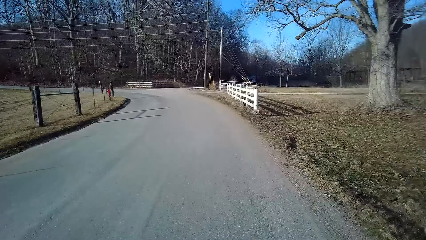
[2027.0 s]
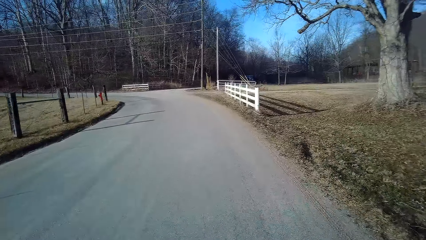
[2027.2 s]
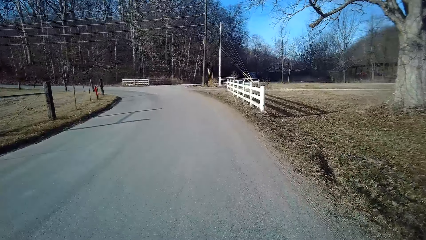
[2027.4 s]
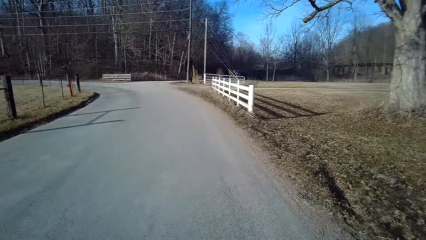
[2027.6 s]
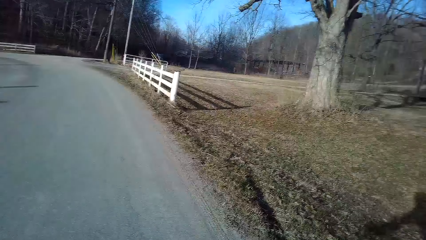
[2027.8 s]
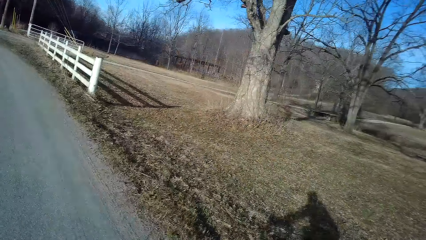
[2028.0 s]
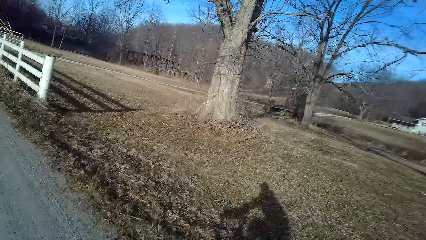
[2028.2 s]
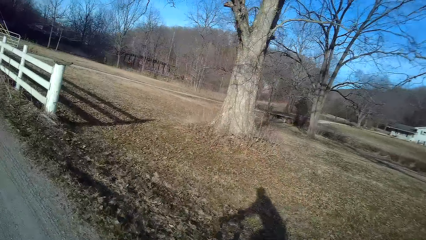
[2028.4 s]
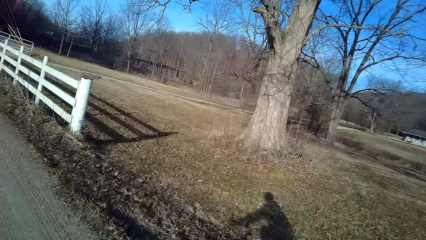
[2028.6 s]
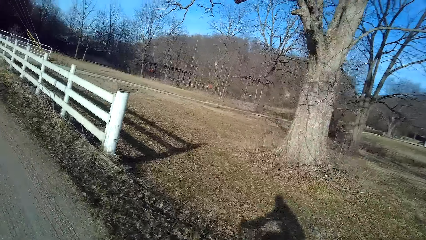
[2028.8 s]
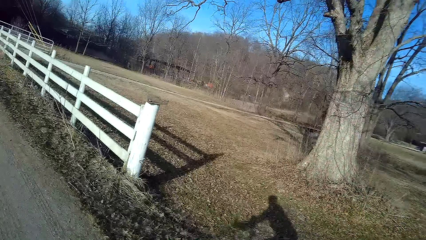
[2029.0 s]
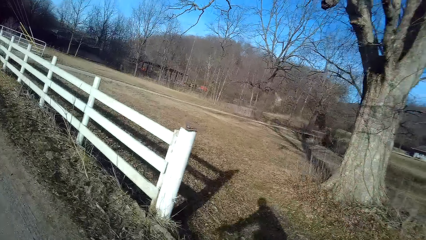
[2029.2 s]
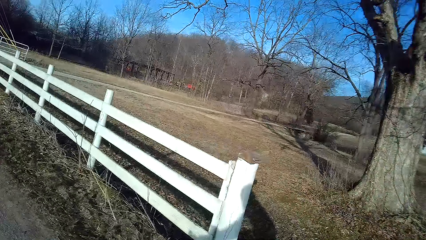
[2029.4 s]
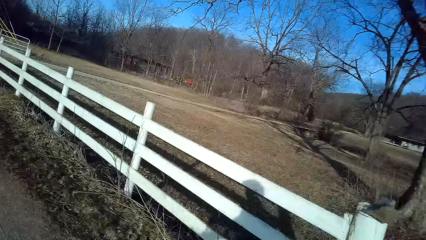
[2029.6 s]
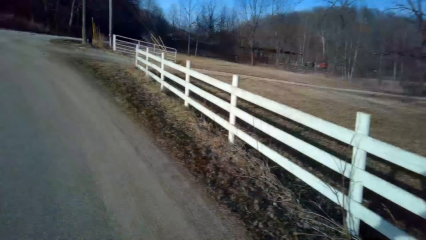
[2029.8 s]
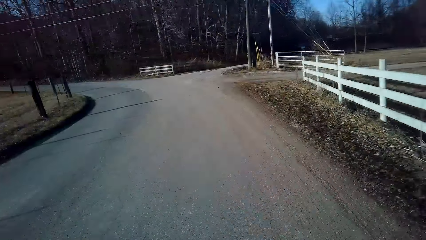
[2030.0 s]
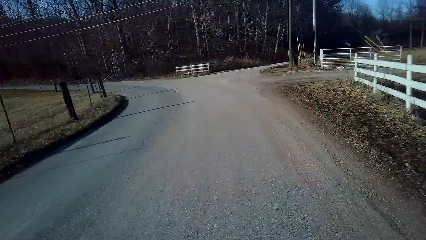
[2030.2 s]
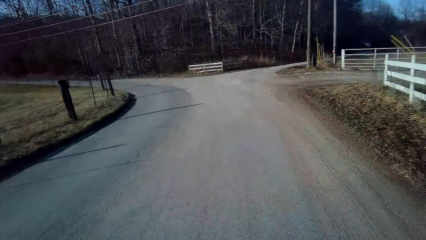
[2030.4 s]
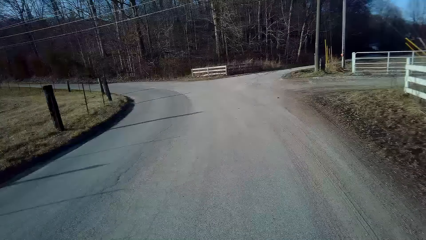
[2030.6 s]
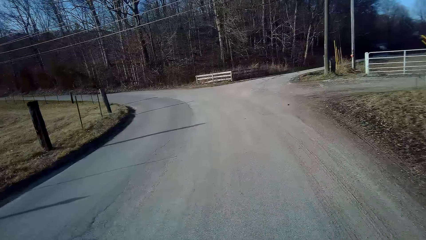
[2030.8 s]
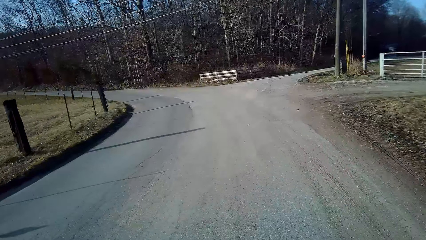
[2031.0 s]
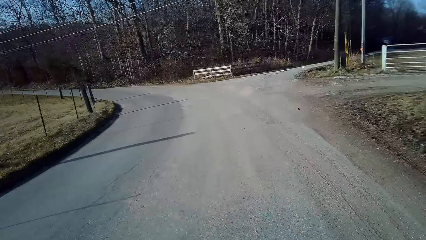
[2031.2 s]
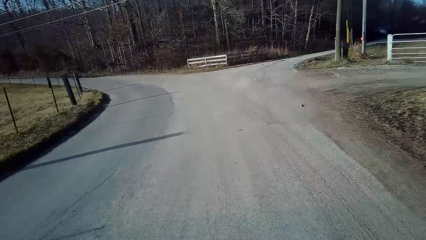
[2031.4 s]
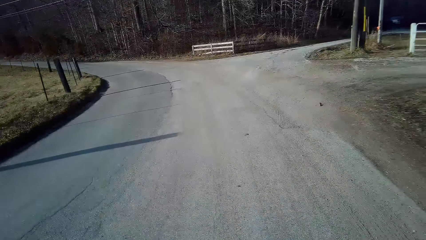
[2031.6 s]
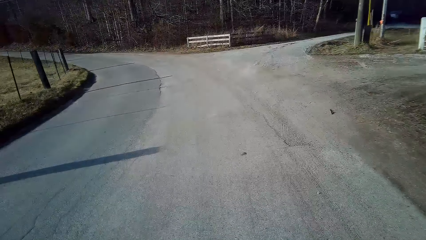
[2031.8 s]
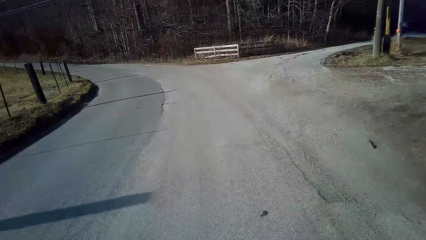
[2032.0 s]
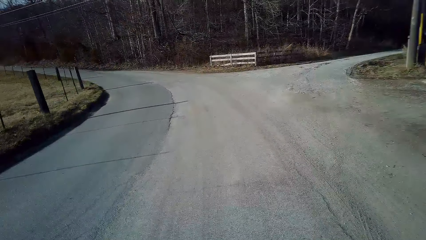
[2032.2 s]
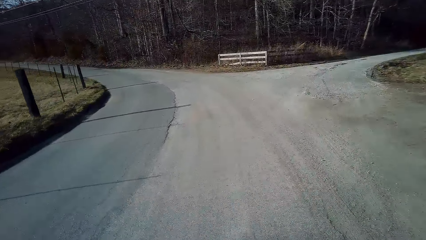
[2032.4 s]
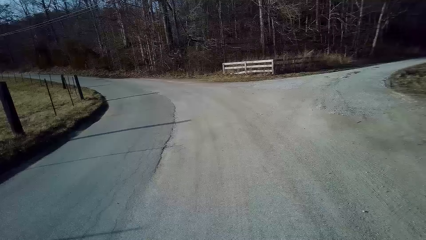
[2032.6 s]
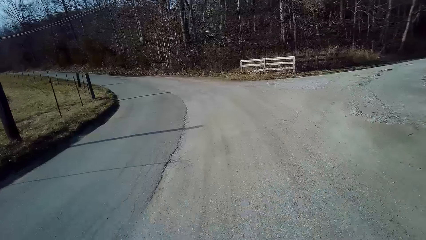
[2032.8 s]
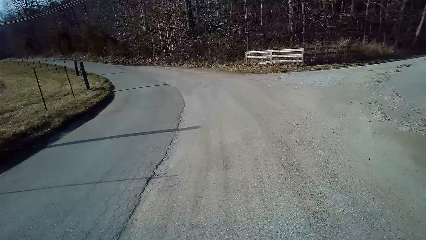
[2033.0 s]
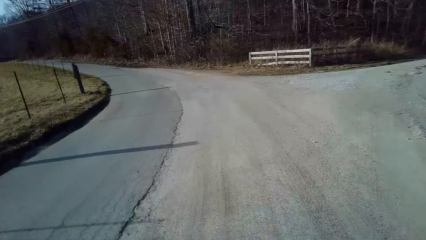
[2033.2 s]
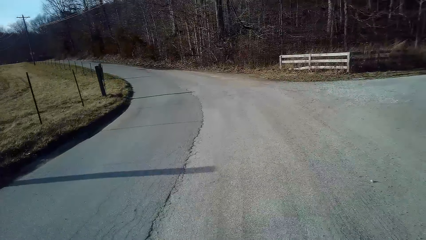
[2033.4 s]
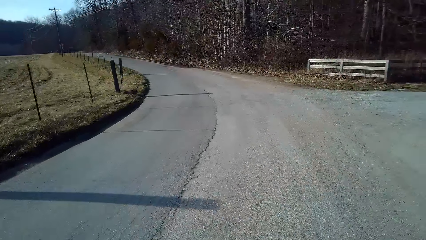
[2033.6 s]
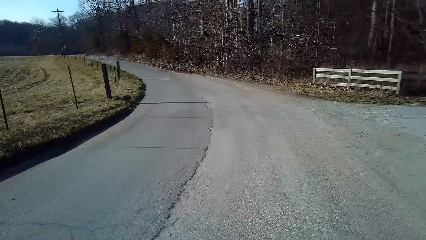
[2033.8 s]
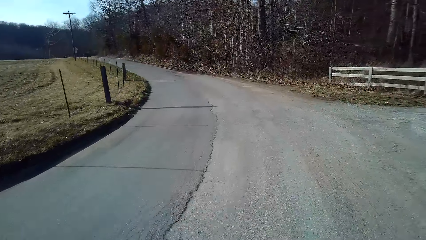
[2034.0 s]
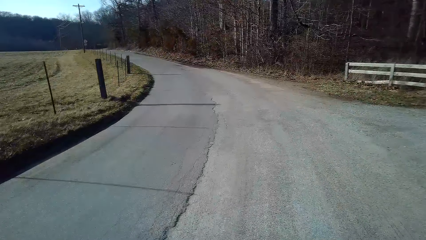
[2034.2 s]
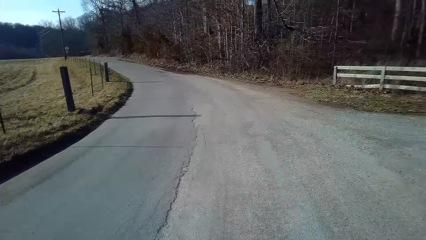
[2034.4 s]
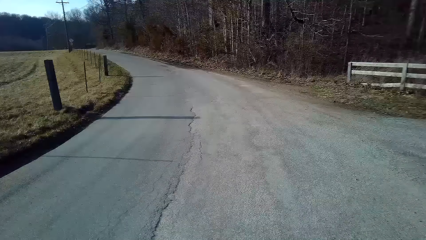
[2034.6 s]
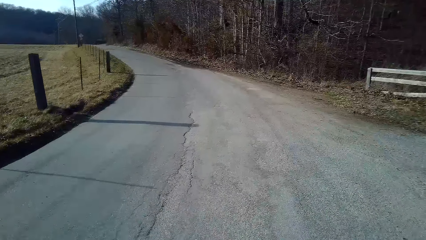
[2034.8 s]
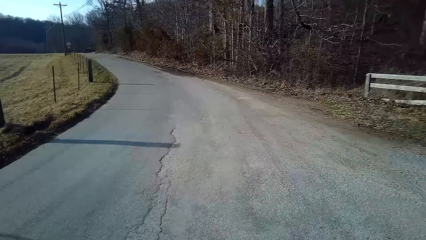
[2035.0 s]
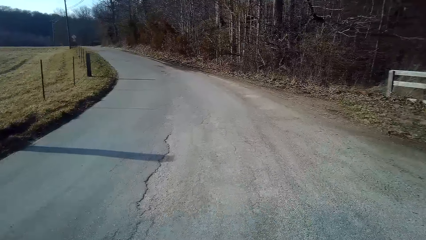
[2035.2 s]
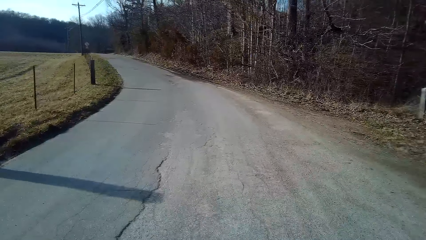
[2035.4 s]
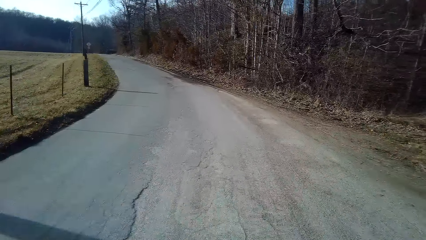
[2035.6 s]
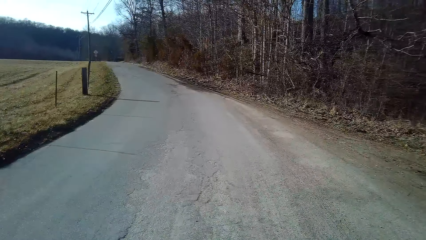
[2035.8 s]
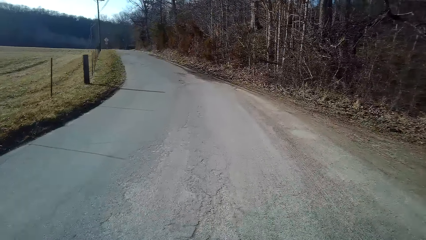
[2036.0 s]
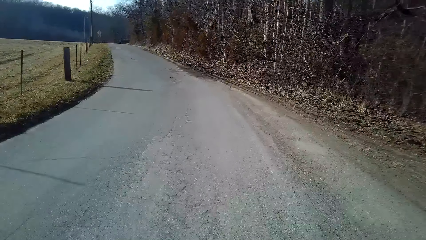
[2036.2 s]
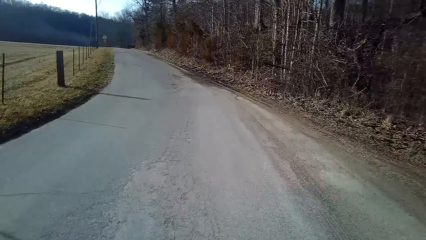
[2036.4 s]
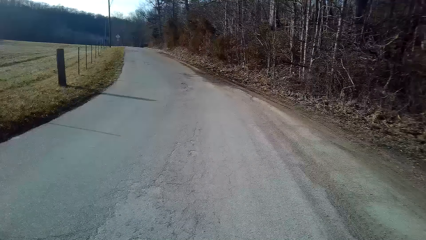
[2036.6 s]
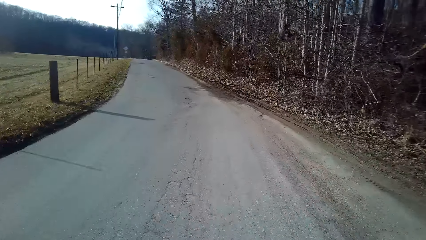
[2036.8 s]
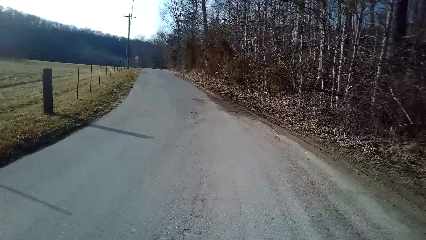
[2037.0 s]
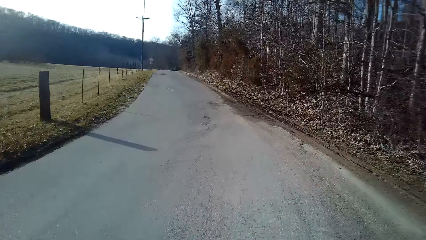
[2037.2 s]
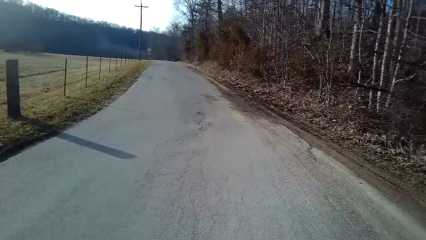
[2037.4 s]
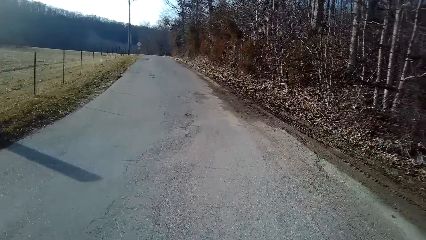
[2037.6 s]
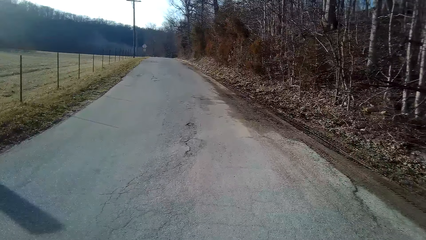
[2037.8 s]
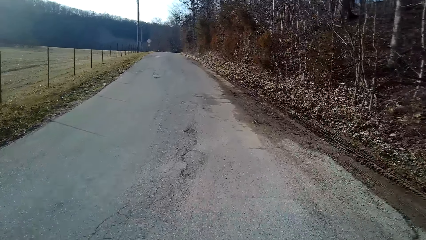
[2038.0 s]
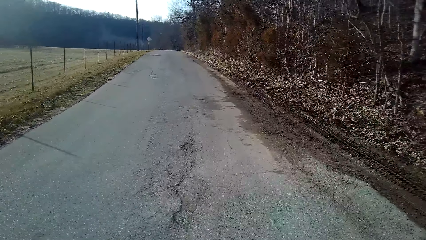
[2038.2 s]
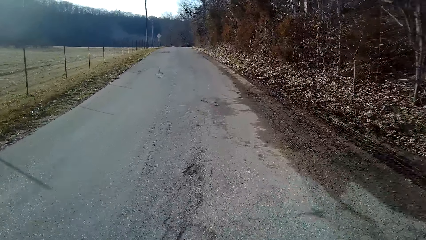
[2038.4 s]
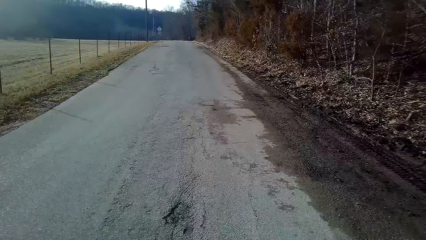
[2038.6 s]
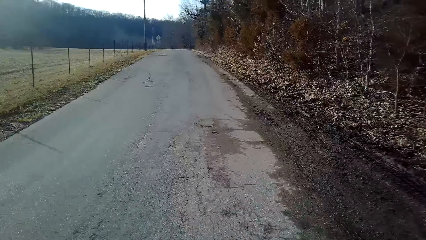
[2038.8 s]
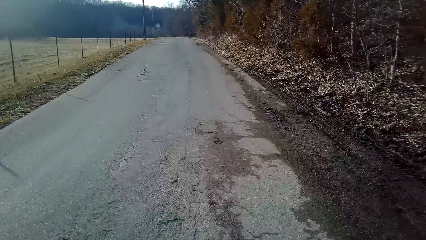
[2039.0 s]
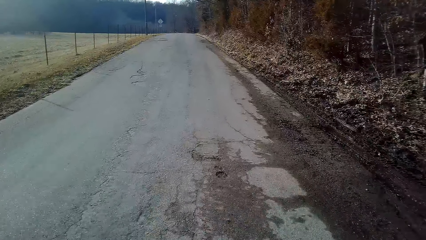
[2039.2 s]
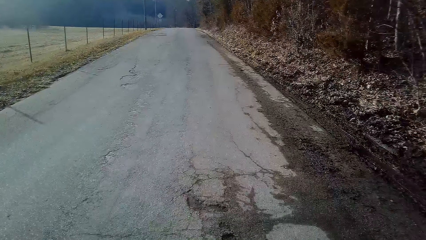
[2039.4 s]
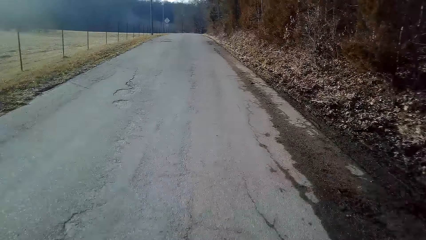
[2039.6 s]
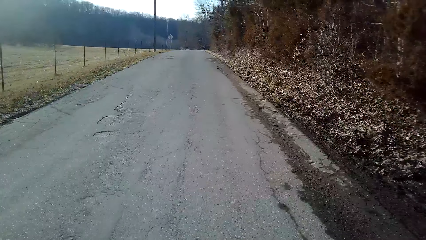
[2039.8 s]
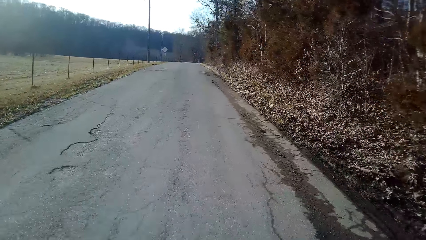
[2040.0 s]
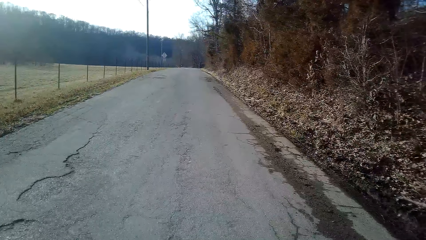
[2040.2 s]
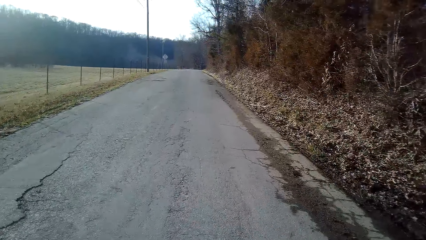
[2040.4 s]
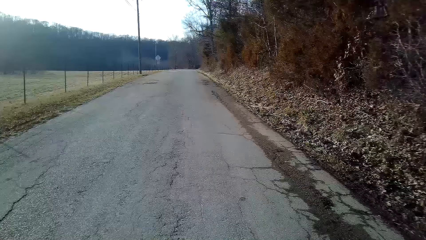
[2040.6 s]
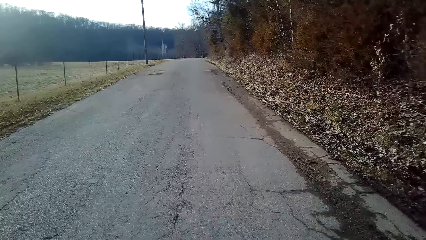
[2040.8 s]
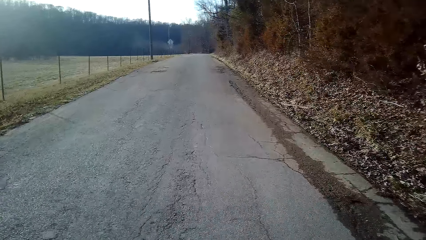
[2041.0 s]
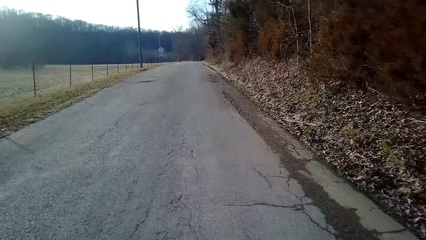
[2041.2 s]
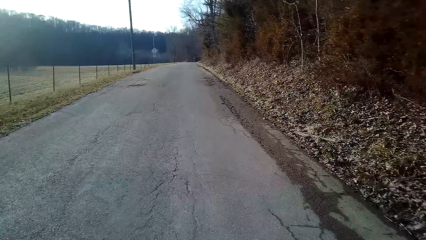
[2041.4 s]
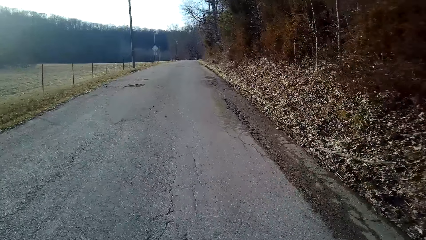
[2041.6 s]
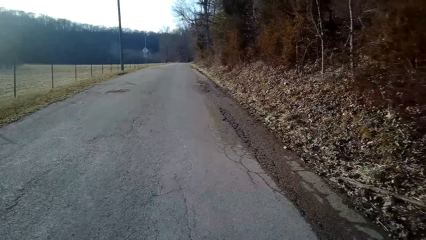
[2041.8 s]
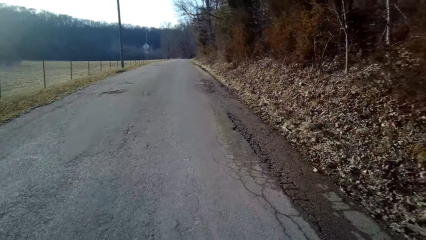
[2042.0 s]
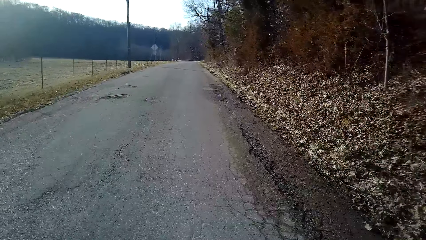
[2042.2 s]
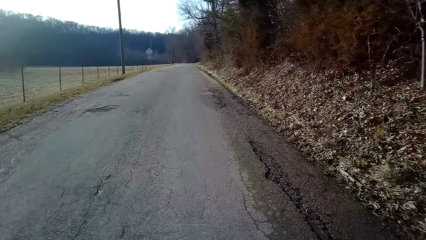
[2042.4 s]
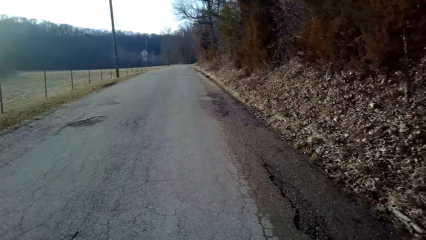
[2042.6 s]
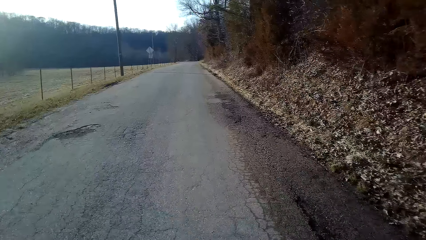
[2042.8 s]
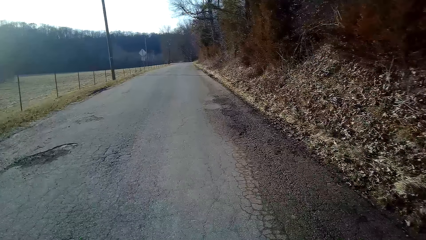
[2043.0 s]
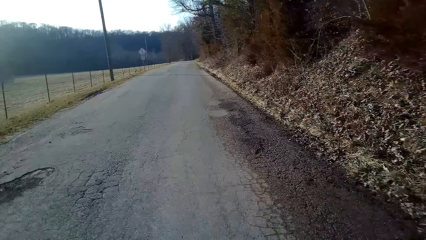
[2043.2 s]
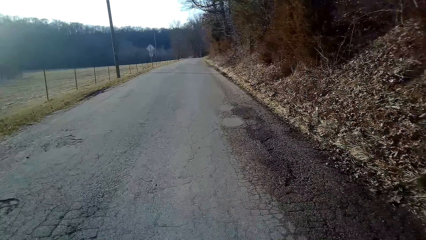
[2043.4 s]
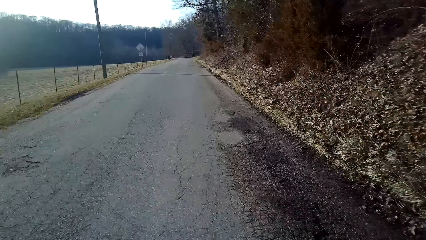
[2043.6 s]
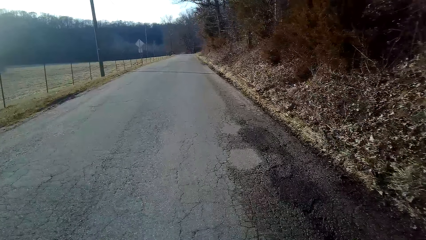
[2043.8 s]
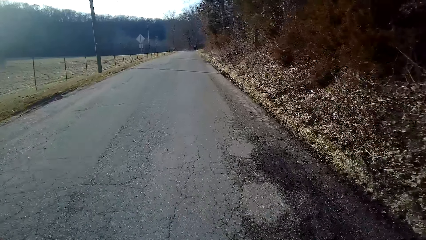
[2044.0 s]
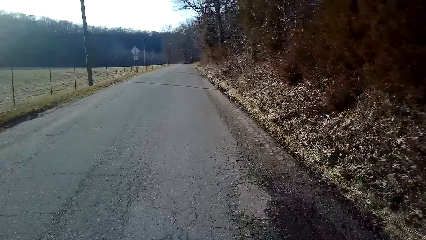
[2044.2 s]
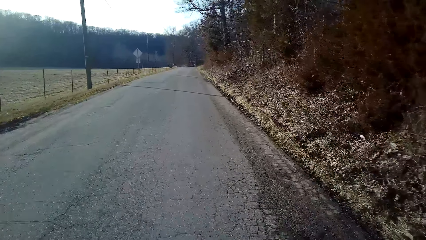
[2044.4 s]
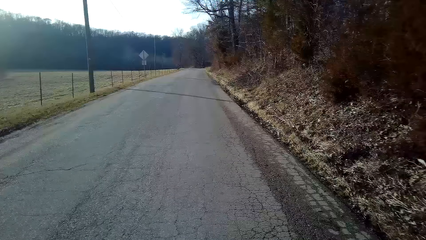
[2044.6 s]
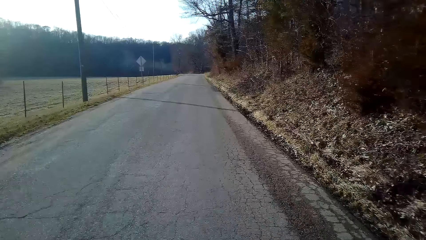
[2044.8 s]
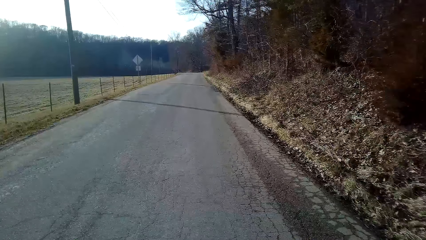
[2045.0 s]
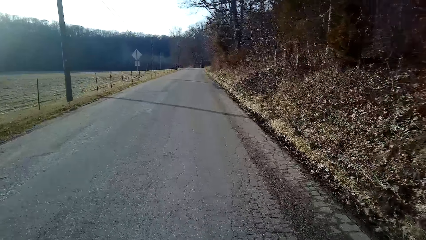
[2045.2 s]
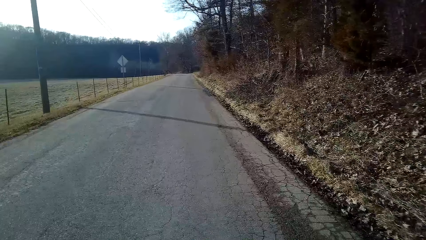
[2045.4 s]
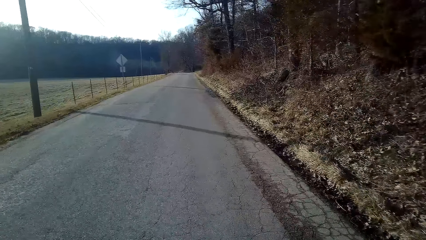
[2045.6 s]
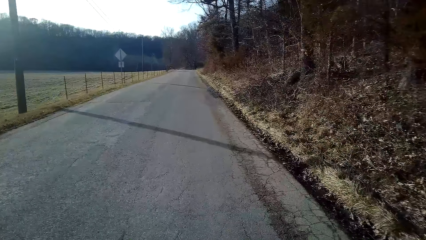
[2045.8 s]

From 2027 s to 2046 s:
The camera wearer turns to the side. They turn to the side again. They ride the bicycle along the road.
